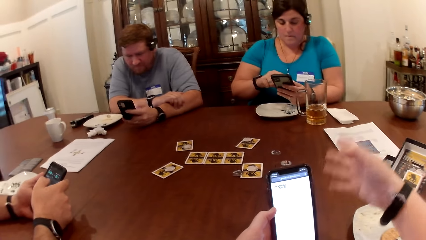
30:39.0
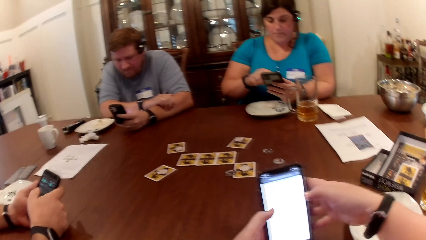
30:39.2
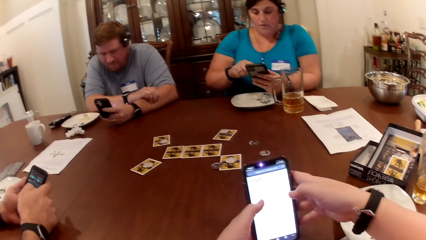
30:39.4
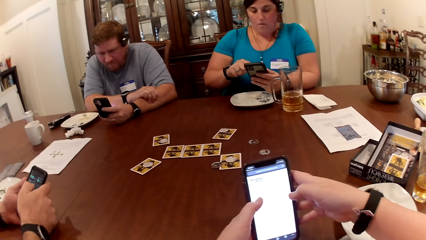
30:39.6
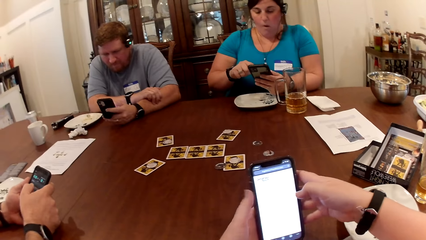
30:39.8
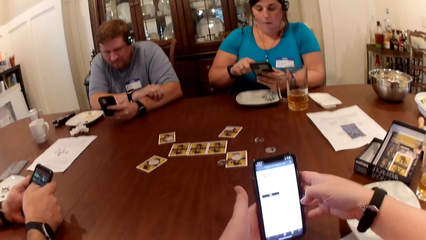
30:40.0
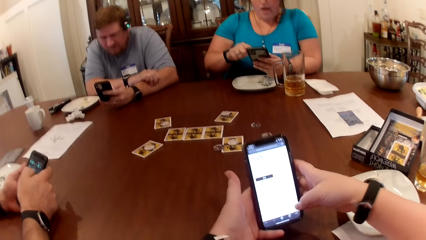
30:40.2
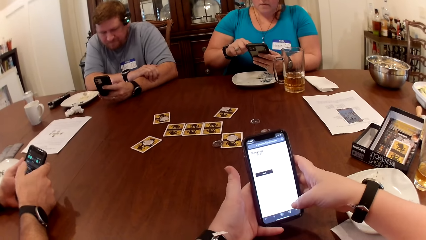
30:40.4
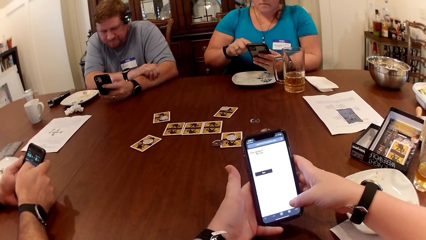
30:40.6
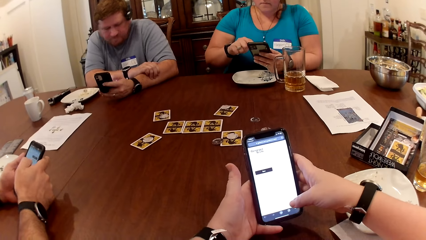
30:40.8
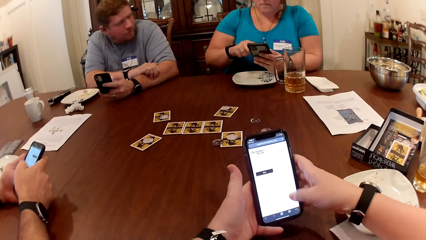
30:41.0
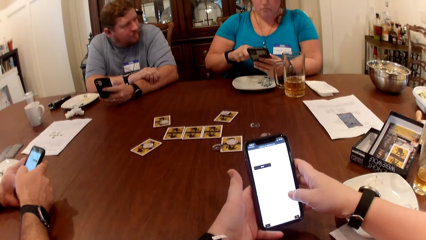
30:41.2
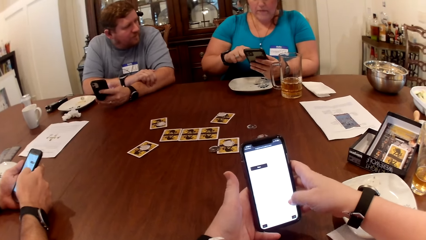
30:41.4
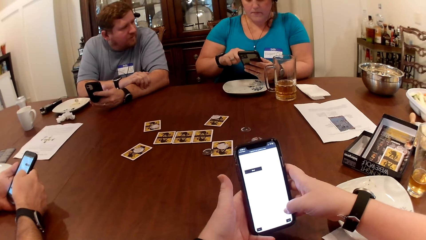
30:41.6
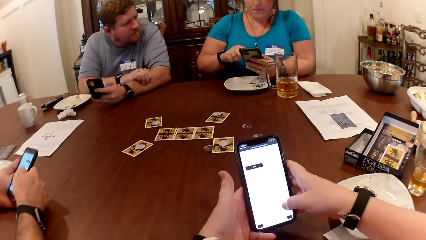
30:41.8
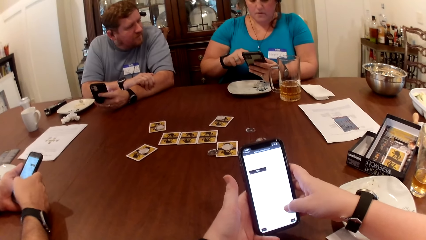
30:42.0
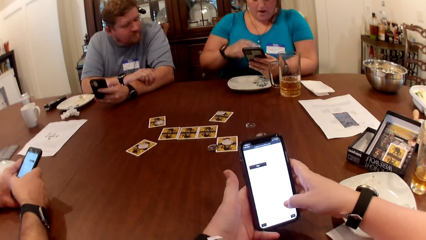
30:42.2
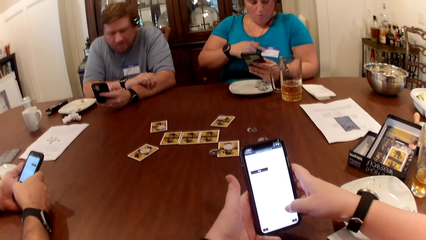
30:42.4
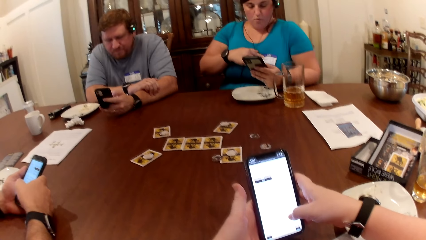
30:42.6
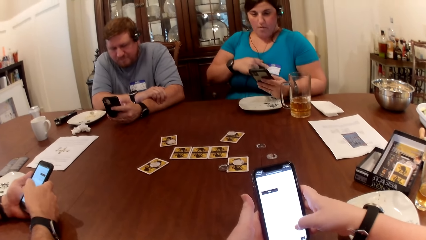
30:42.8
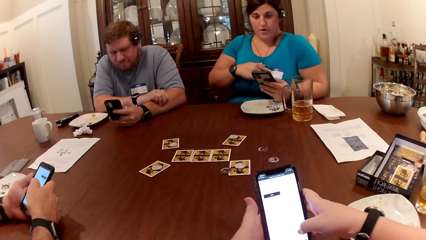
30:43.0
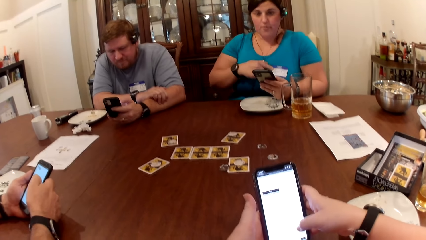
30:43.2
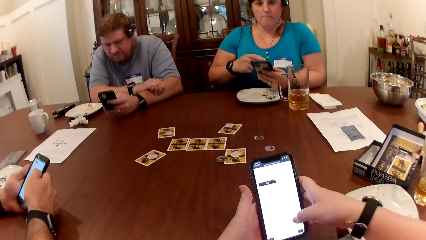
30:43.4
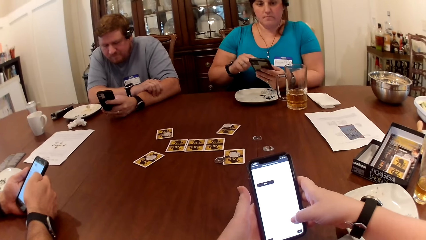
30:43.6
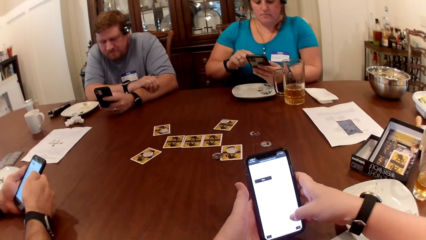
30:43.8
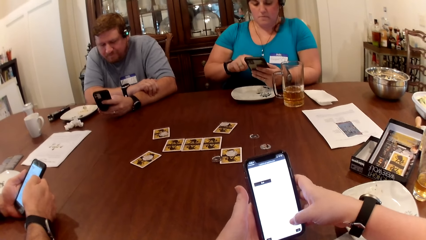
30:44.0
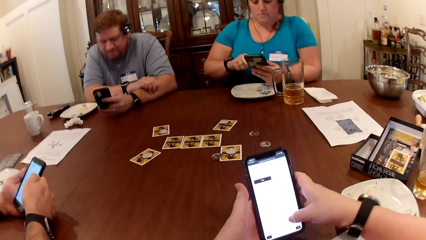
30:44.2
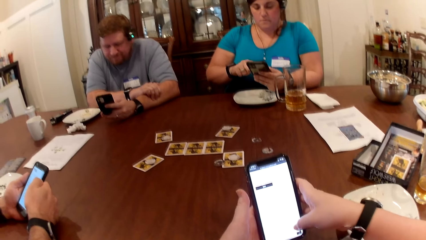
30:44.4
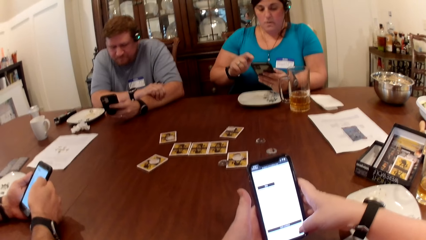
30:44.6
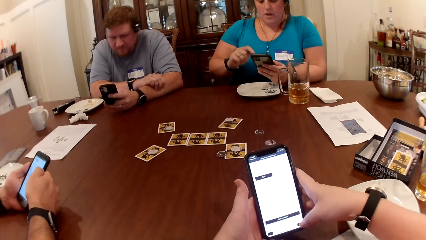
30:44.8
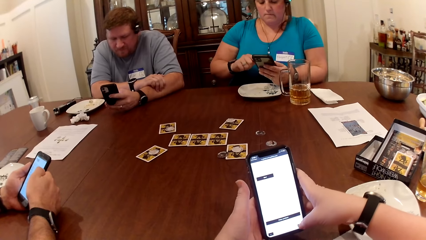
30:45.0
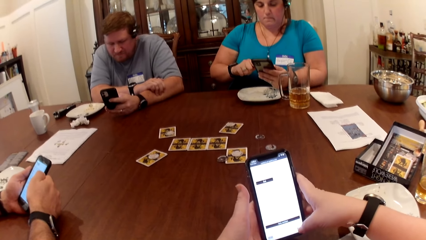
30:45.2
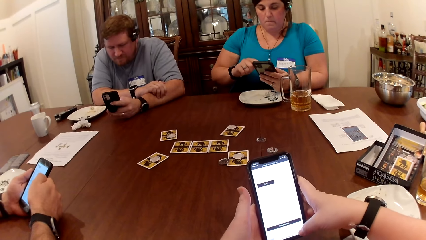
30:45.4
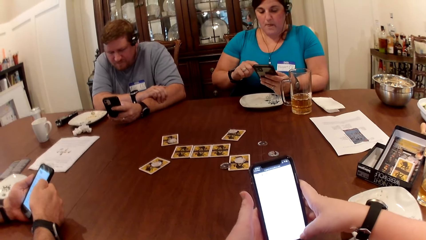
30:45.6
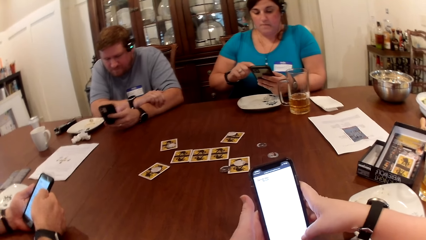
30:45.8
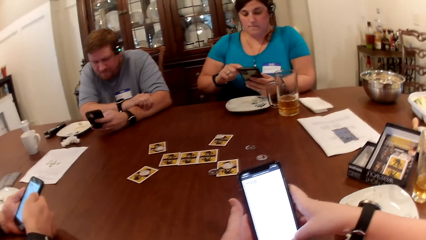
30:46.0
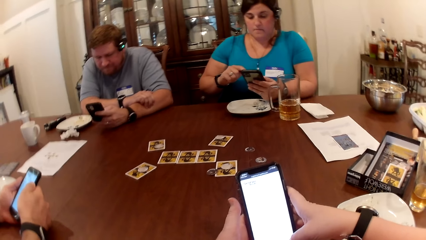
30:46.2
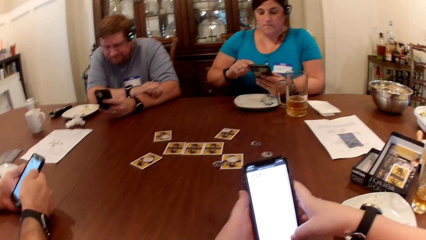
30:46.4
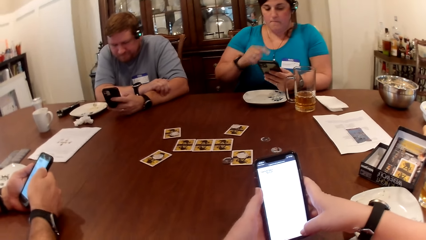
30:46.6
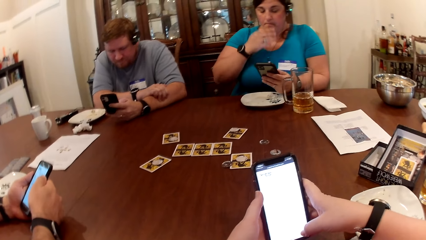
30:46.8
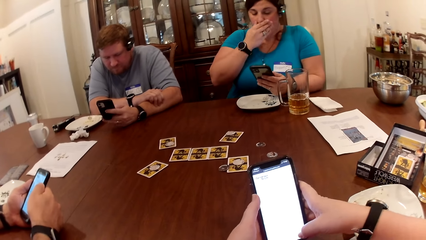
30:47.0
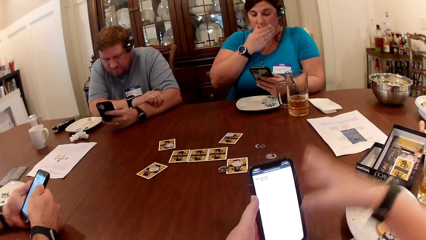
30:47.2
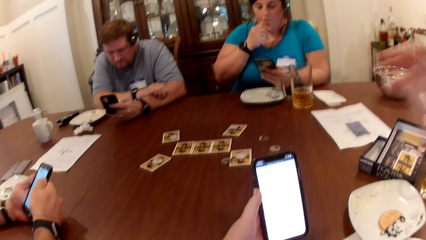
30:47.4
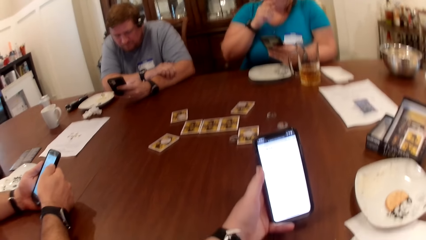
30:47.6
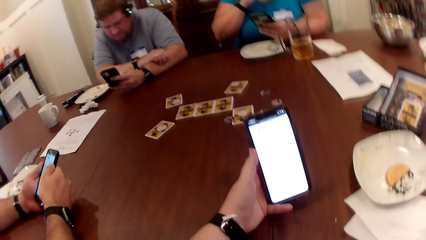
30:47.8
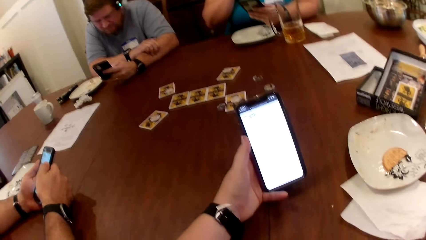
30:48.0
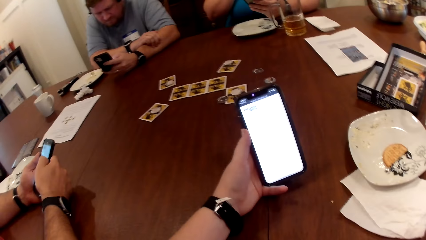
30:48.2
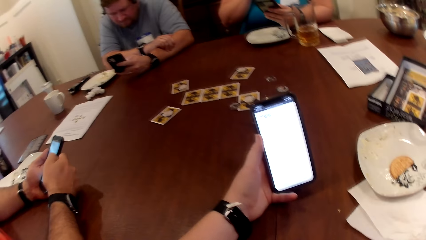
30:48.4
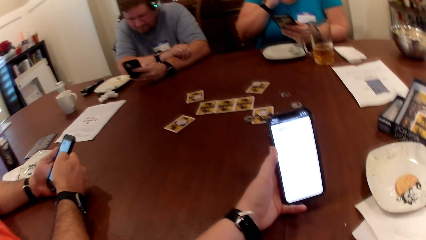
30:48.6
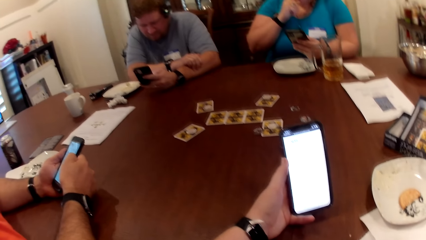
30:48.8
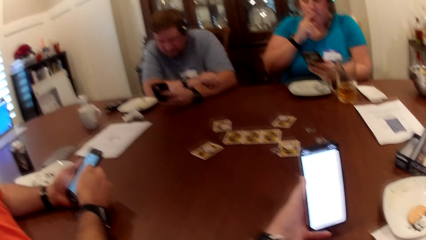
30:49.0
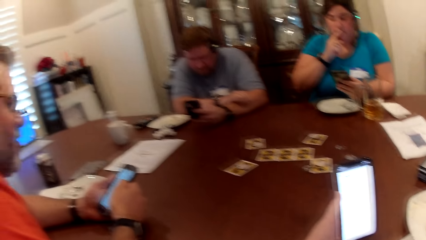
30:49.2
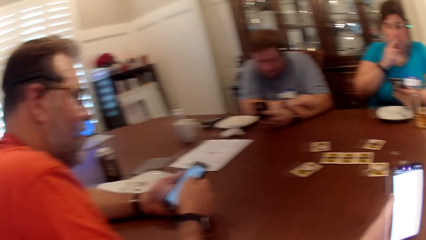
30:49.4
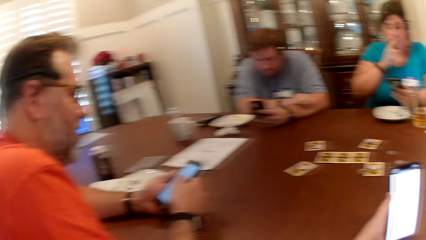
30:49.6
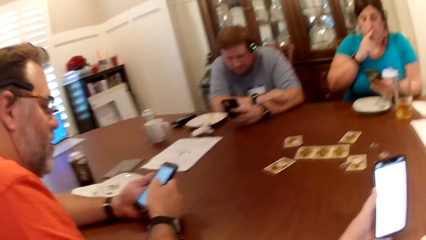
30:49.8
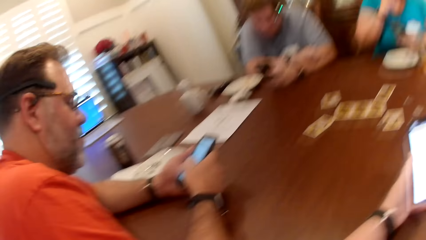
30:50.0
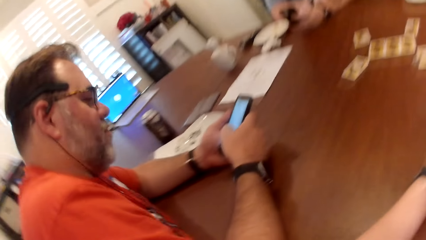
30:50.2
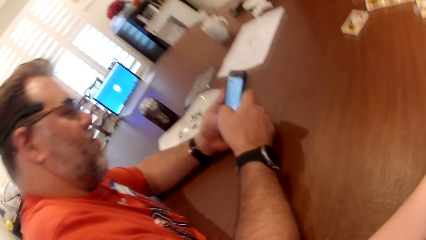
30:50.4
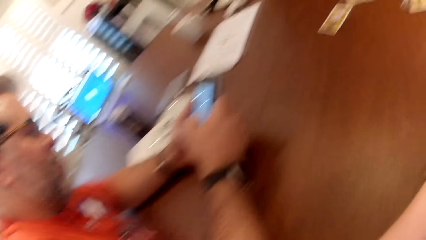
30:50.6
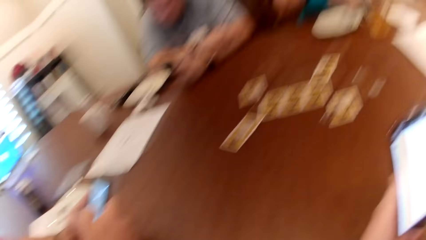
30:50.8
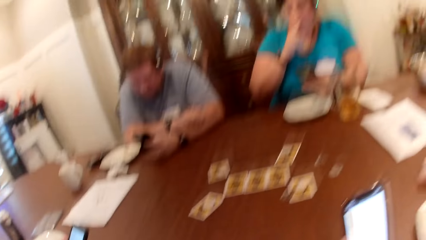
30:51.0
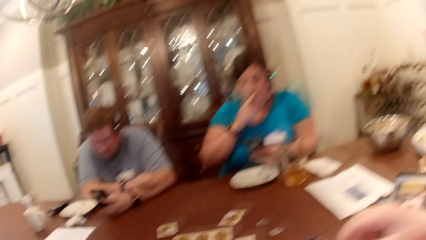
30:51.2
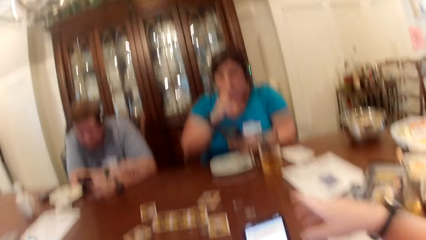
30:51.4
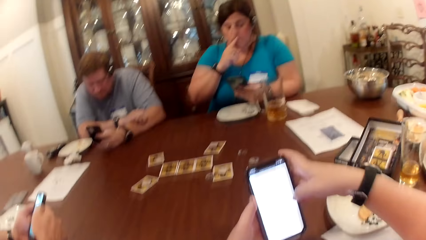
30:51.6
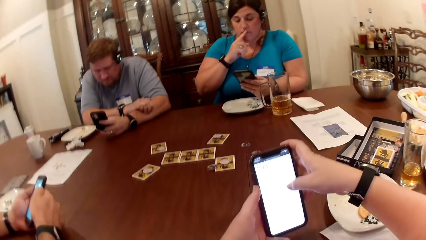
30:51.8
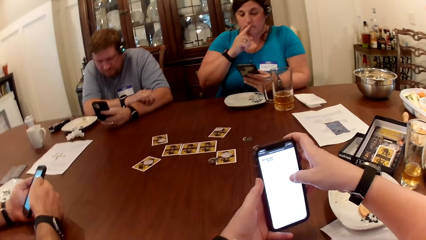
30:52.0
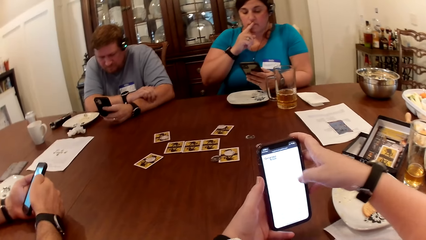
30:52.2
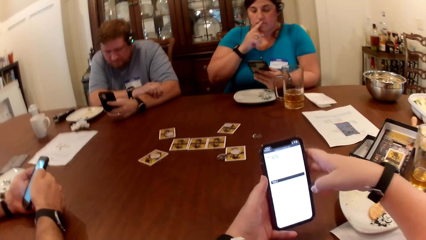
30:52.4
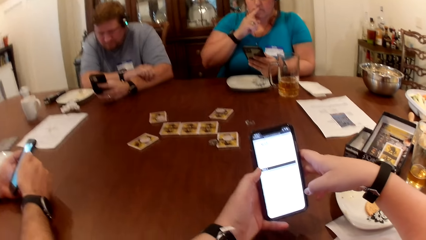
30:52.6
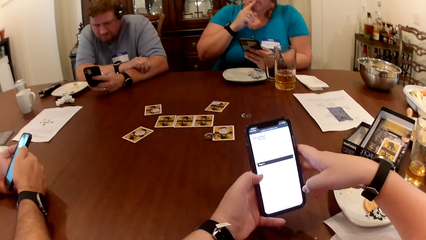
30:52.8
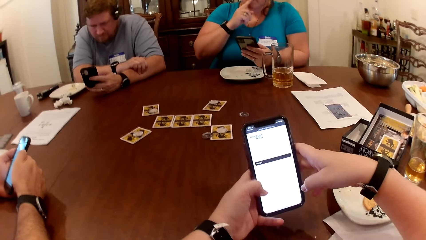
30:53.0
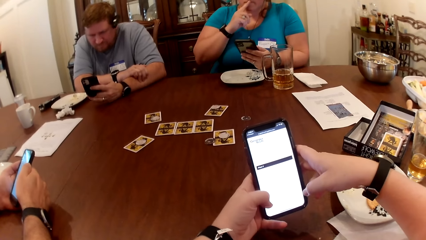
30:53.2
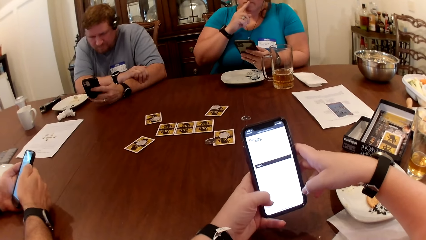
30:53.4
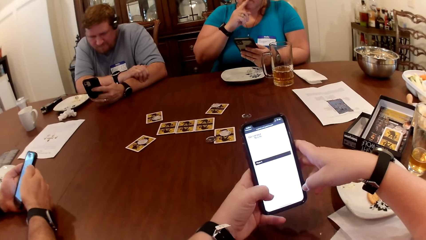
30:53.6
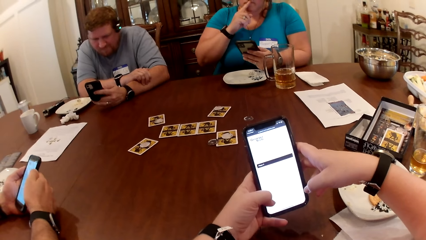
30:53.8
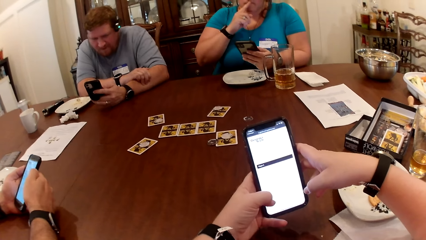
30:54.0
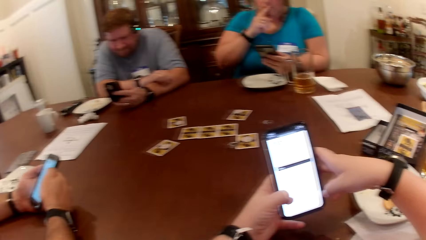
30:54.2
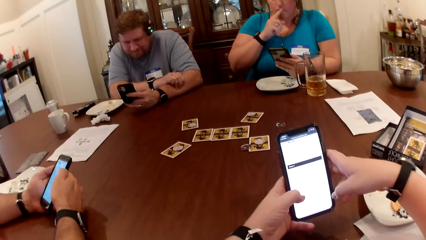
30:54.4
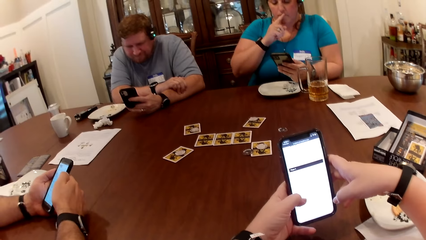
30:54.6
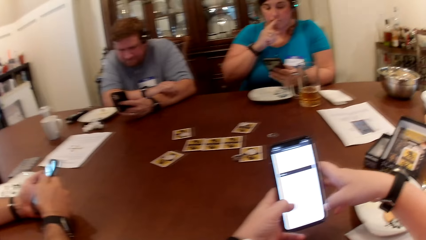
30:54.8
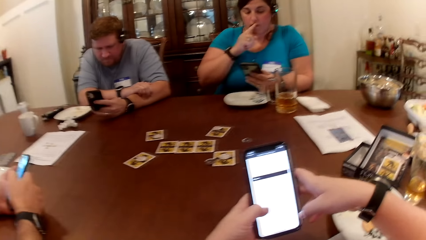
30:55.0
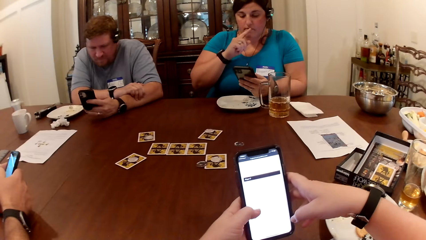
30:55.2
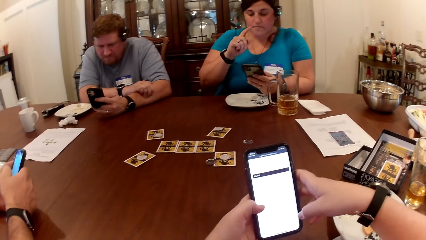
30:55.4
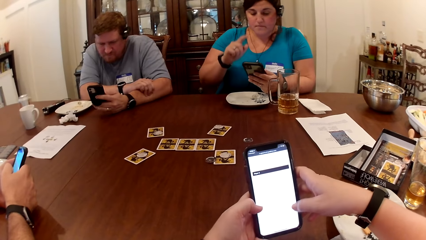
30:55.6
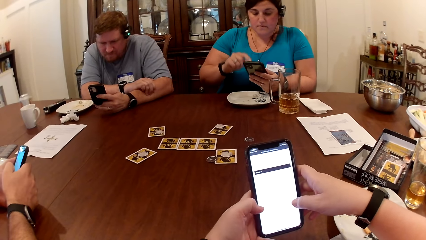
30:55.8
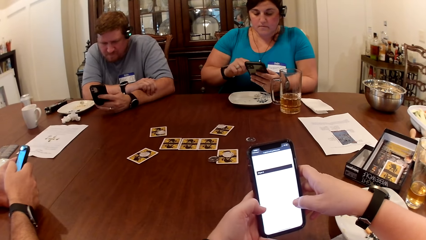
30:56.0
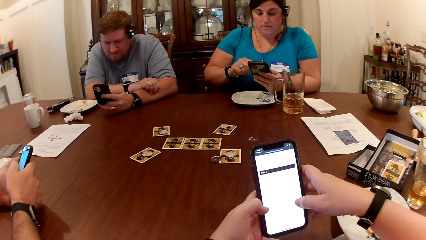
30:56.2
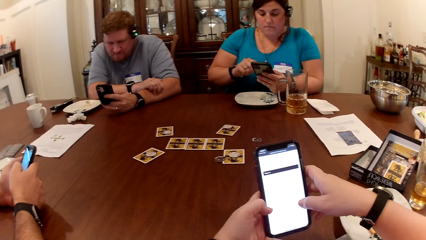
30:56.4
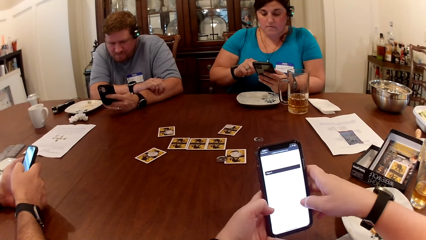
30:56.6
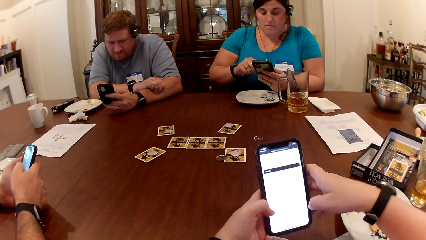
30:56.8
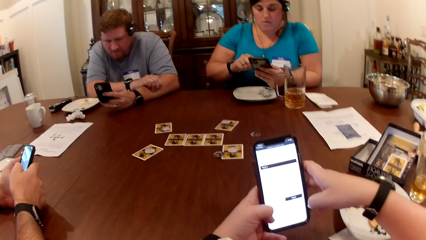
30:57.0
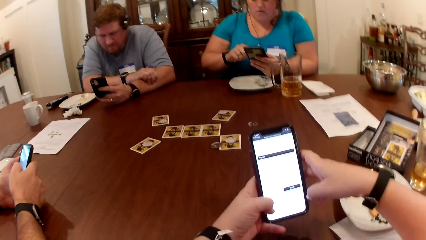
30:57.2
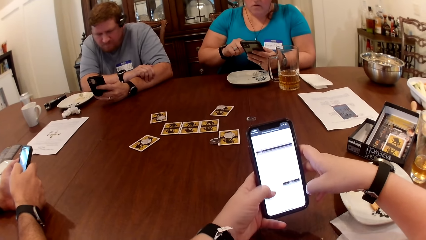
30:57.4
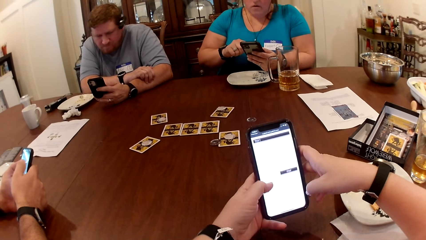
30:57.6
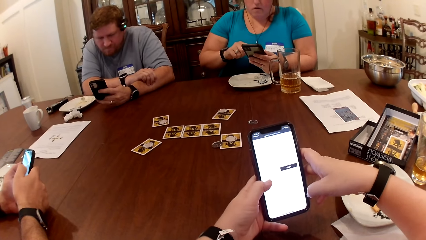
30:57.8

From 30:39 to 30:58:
The camera wearer looks at the man. They scroll the phone.
